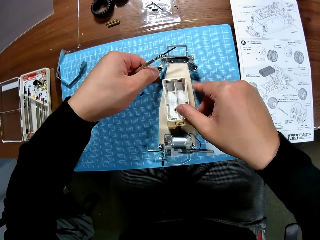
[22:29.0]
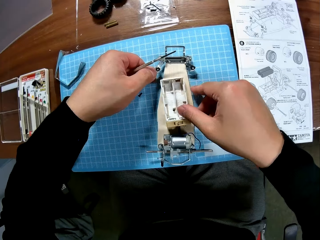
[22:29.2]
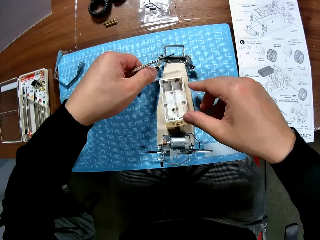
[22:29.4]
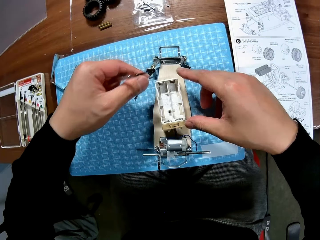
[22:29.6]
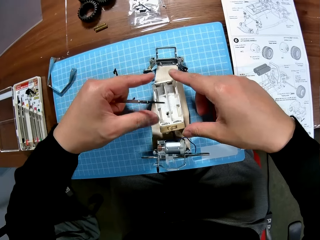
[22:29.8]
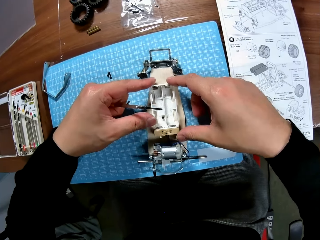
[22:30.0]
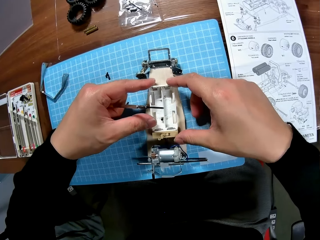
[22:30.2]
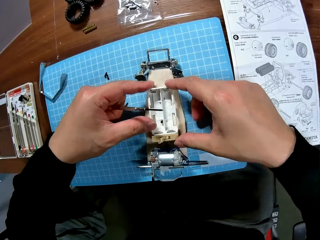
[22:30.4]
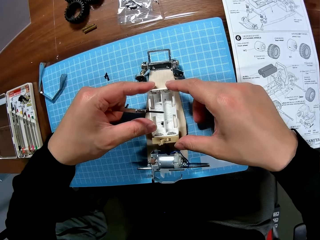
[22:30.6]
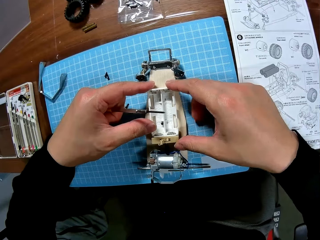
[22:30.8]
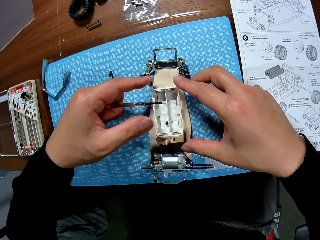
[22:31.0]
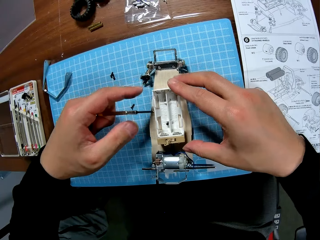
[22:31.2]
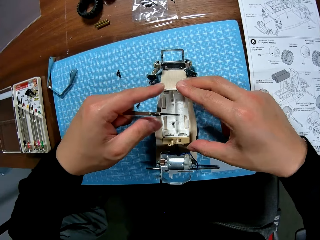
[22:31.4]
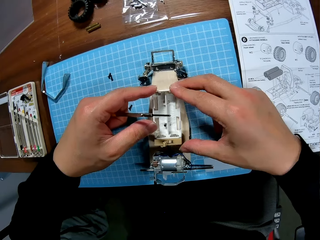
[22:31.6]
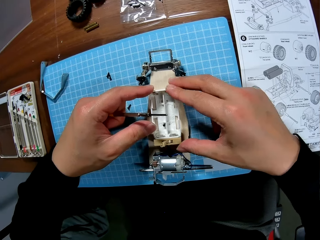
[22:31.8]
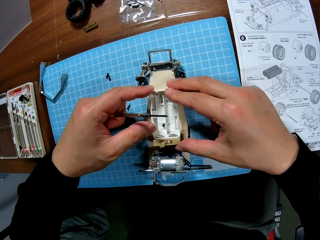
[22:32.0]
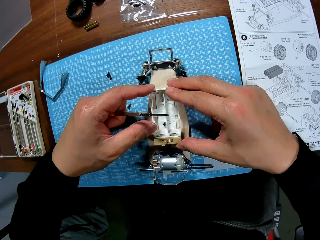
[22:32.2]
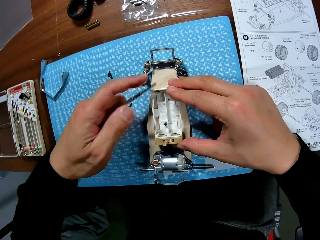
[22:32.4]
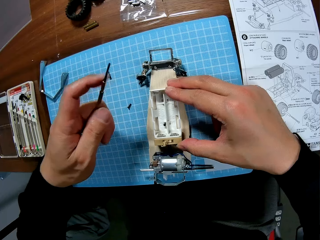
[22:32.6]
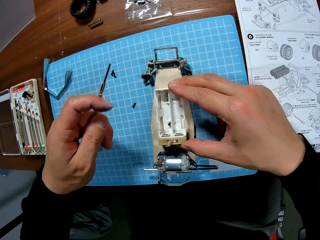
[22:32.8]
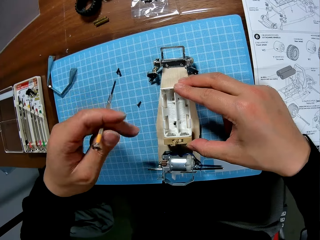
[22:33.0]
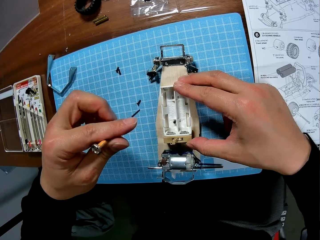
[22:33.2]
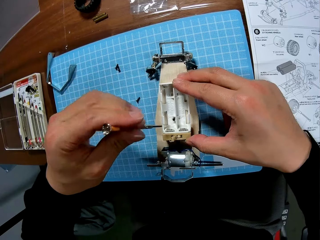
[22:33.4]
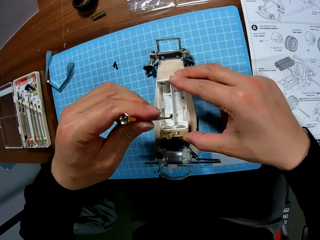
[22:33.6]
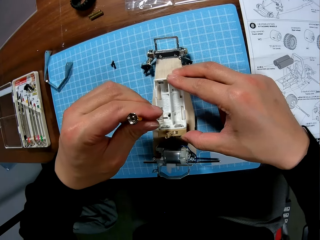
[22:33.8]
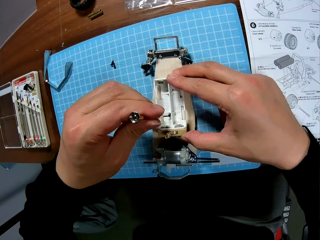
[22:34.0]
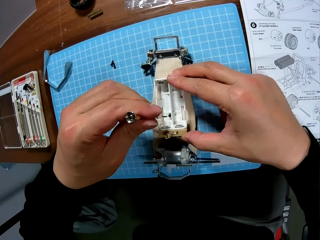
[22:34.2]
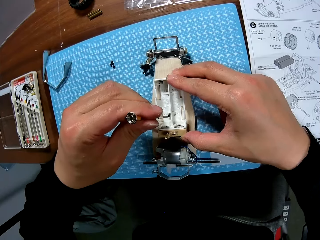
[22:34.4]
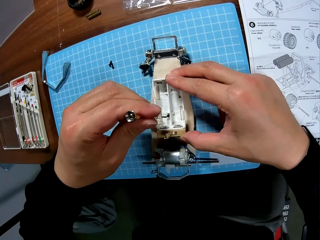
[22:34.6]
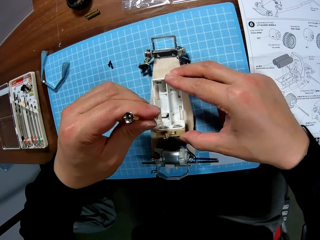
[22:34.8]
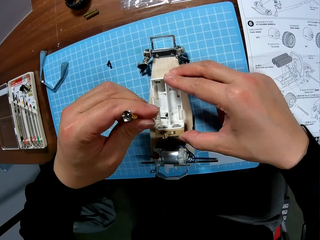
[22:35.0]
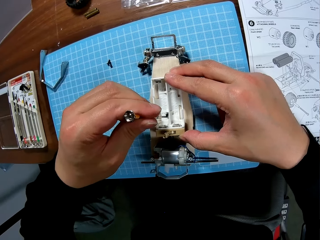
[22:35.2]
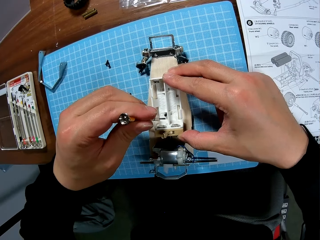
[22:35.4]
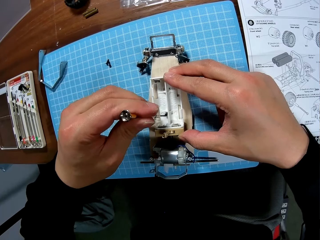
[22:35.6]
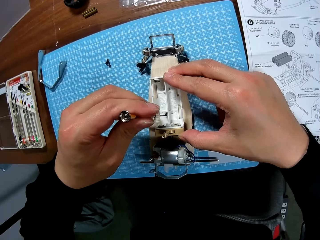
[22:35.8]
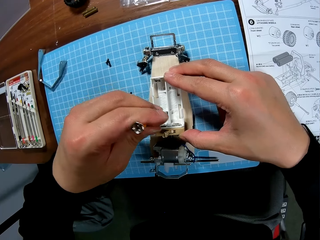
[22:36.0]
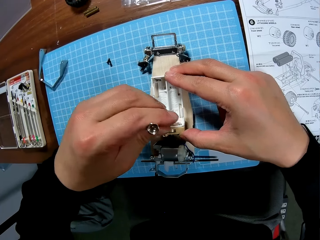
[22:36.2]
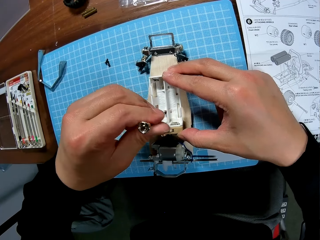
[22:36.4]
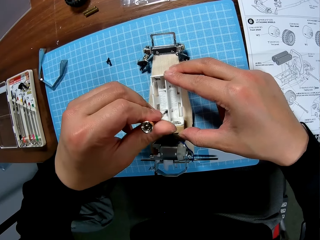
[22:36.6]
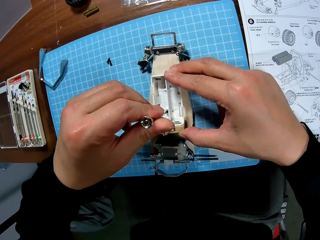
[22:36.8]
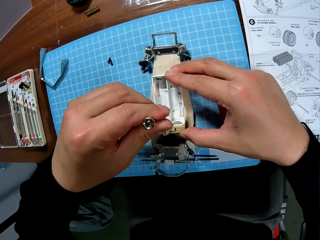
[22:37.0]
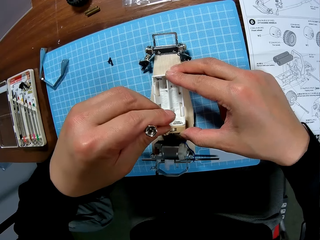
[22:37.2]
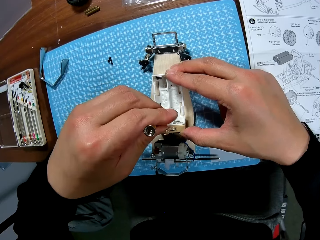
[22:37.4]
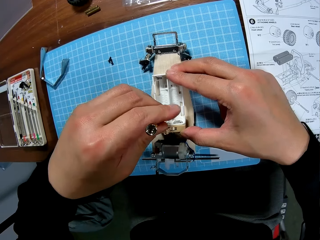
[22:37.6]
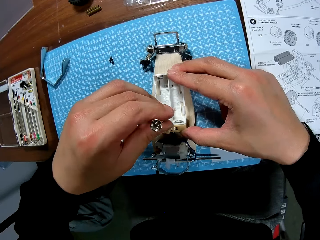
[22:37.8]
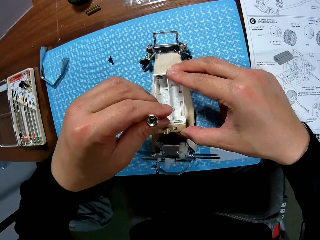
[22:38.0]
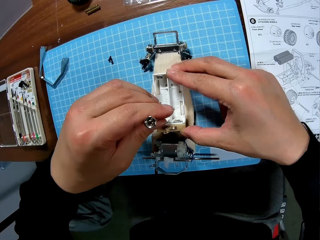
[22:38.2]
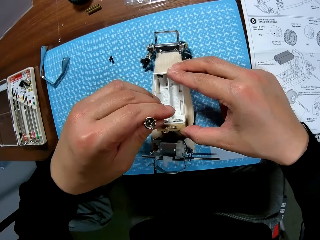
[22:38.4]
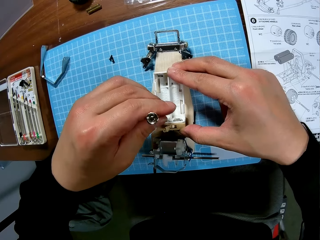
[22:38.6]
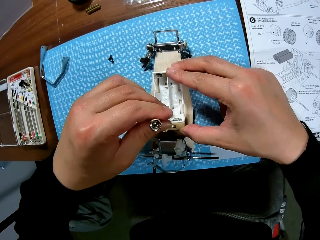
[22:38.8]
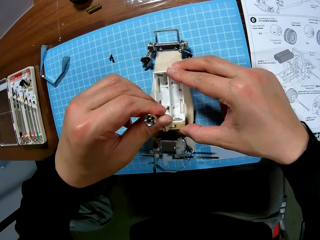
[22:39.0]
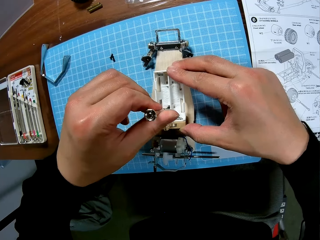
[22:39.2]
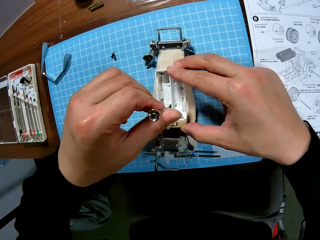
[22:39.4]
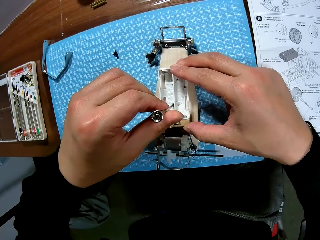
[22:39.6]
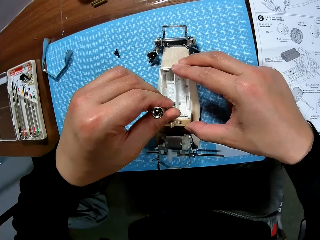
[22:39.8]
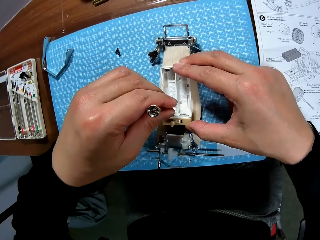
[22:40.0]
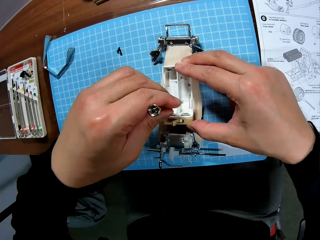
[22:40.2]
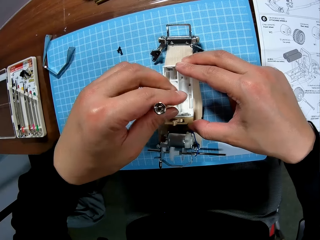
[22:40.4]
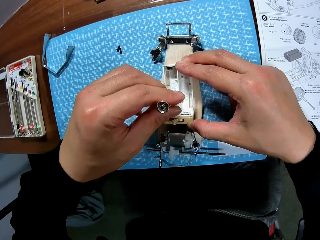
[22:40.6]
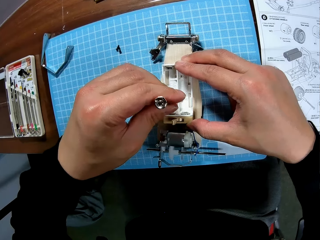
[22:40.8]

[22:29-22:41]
The camera wearer puts the chassis on the table. They adjust the battery box. They fix the chassis properly on the car body. They screw the battery box. They drive in the screw on the chassis with the screwdriver.

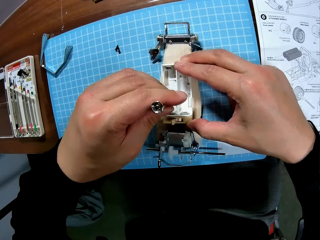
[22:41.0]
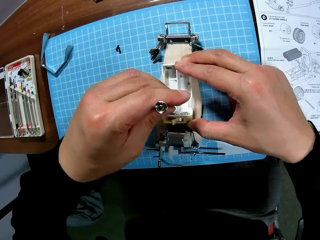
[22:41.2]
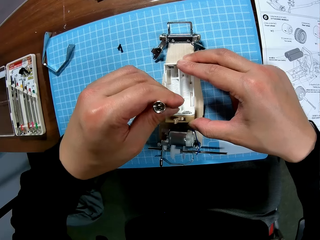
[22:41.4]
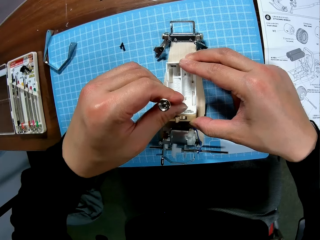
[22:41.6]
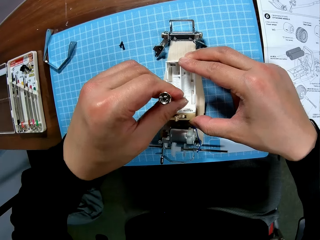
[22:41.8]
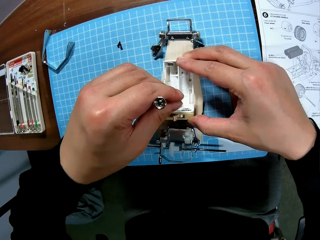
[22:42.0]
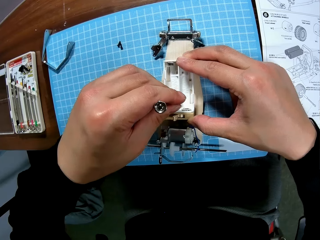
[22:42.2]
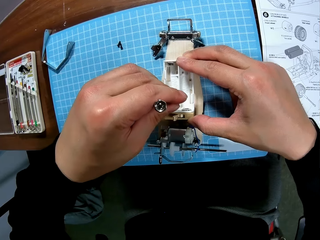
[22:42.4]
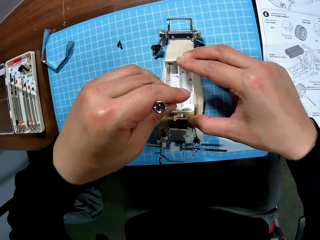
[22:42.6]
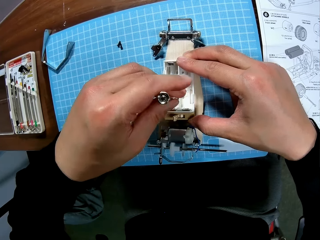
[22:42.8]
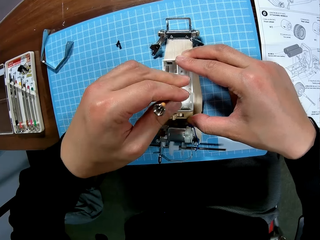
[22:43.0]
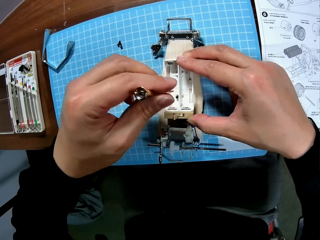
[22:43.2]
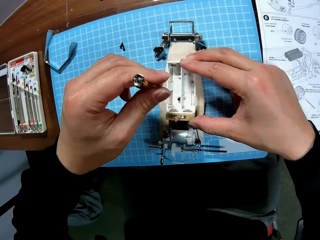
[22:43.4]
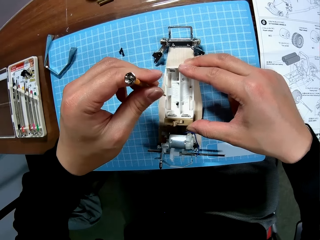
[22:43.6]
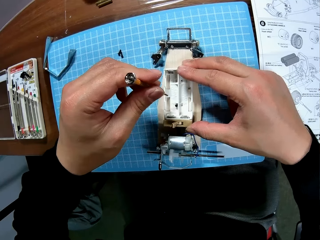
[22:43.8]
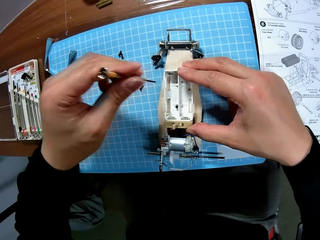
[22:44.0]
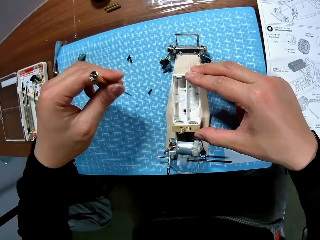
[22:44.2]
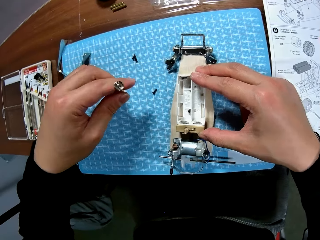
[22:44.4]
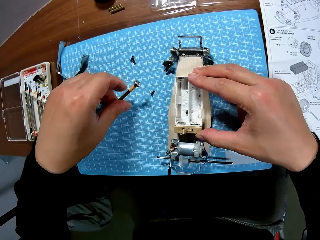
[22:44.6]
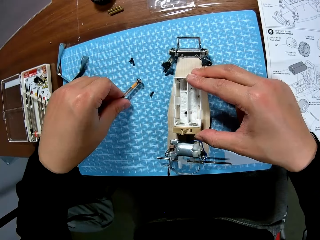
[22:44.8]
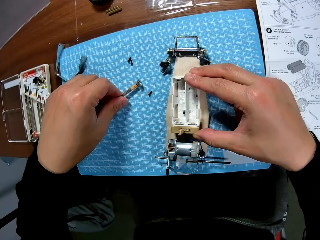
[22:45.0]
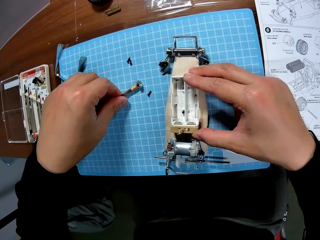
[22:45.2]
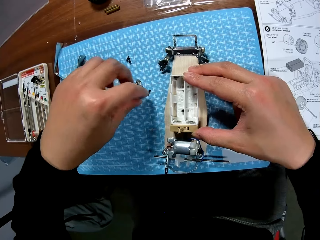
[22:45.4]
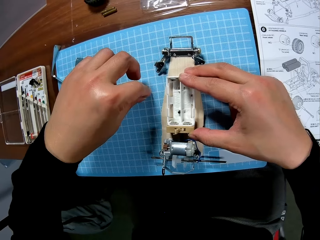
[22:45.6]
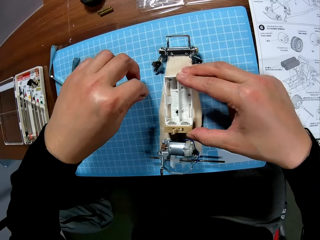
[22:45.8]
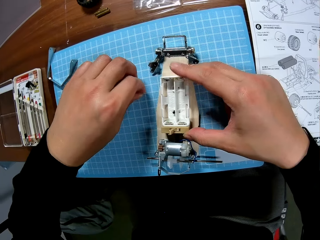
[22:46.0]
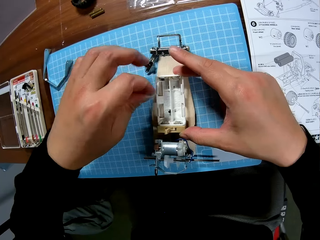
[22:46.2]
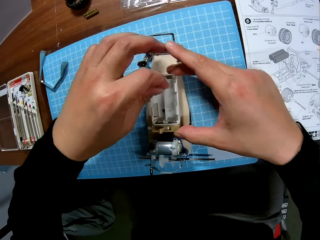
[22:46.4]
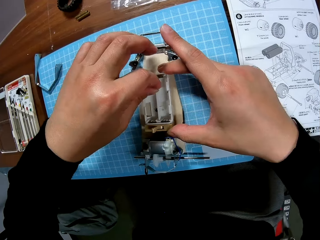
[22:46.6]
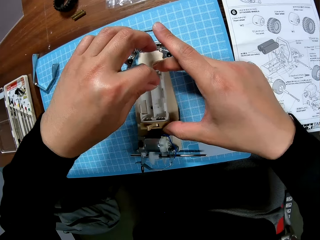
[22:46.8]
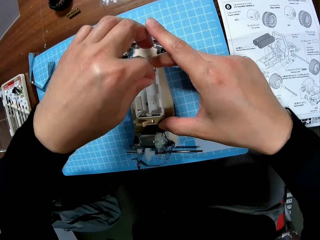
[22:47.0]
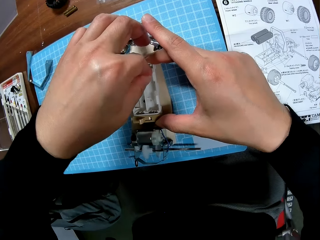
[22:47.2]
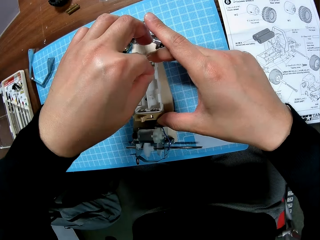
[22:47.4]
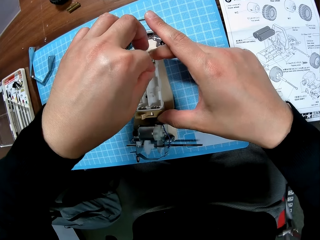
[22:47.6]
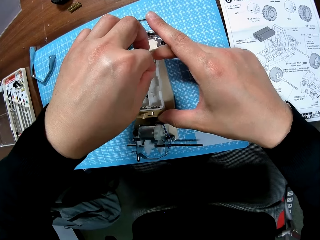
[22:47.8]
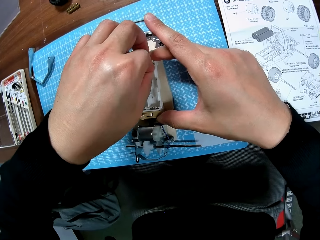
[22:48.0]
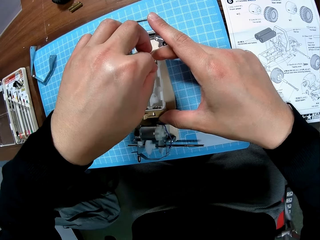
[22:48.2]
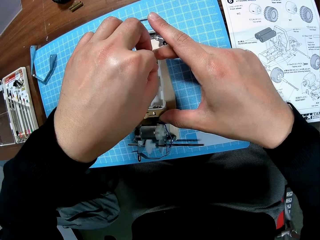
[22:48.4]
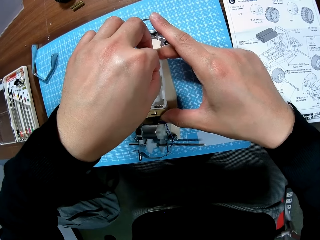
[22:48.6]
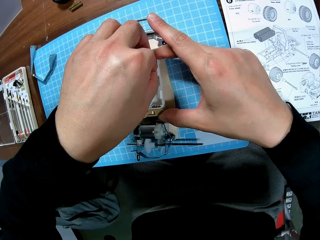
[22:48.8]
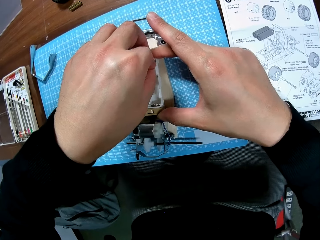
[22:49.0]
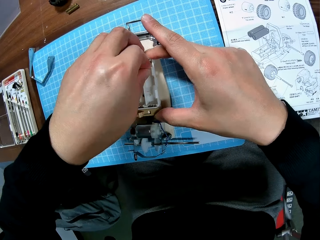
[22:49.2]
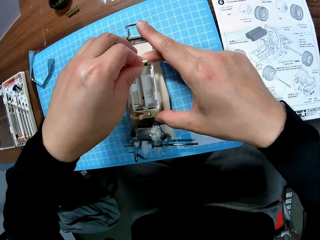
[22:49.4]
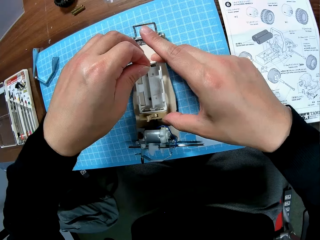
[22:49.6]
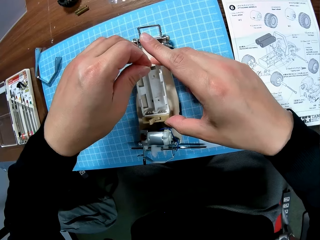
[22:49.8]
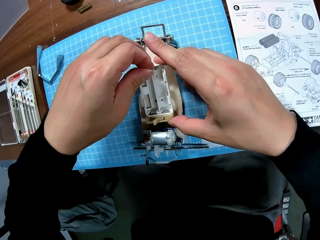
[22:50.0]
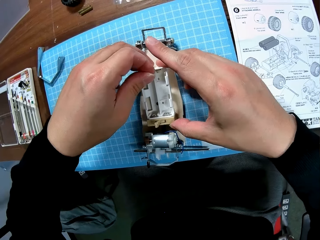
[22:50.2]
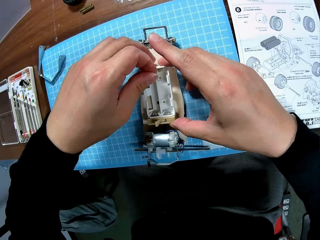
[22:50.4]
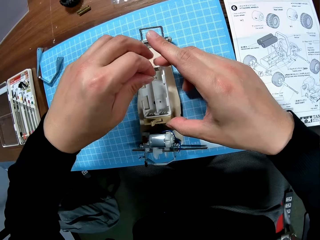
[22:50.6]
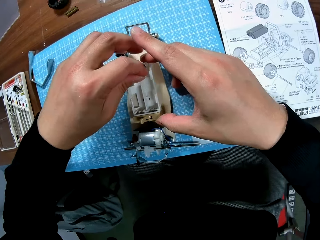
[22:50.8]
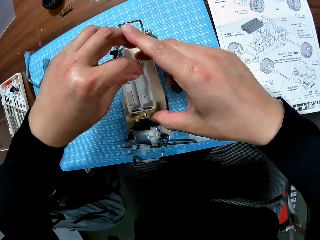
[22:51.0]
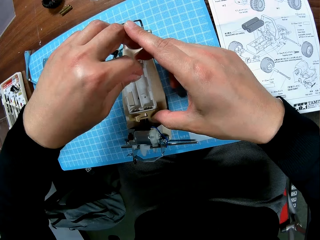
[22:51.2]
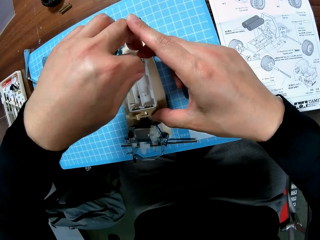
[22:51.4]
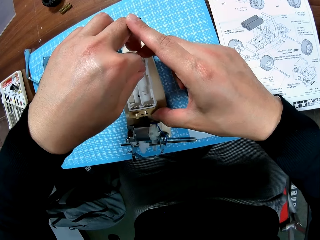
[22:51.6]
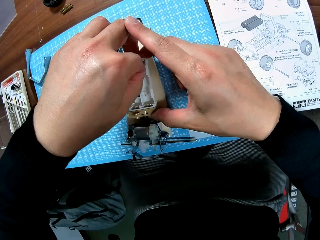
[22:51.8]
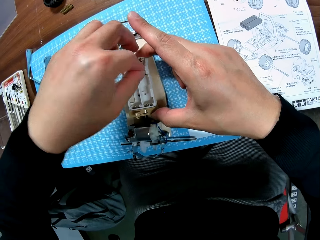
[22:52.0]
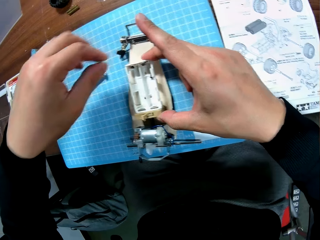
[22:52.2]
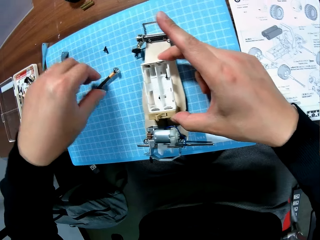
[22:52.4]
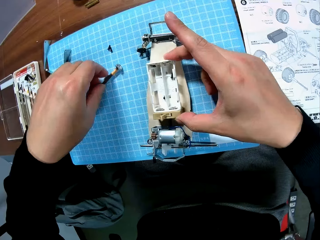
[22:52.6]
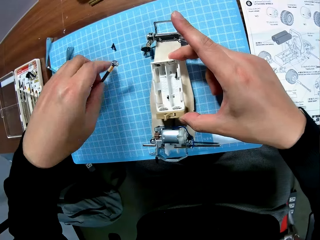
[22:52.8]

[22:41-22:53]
The camera wearer puts the screwdriver on the table. They pick up a screw from the table. They place the screw on a hole in the craft, in a battery holder.
